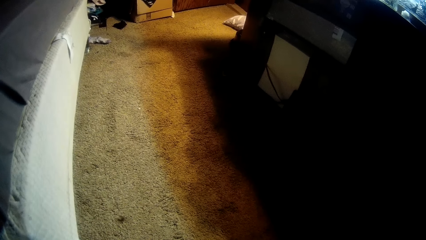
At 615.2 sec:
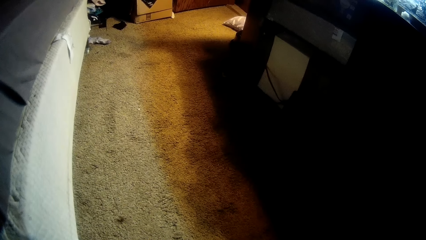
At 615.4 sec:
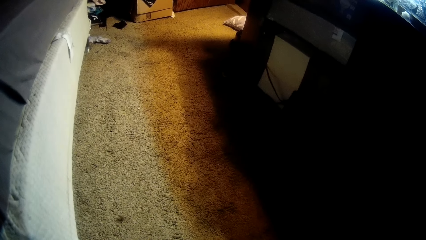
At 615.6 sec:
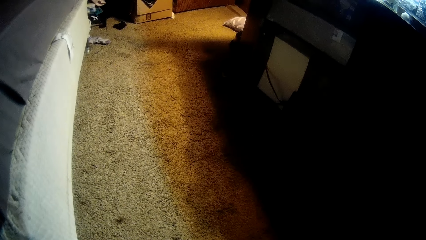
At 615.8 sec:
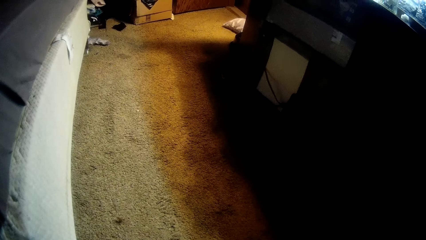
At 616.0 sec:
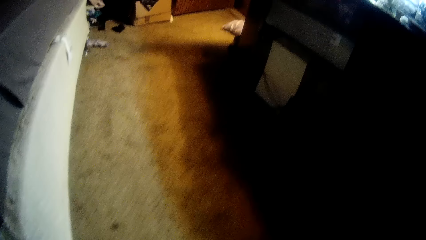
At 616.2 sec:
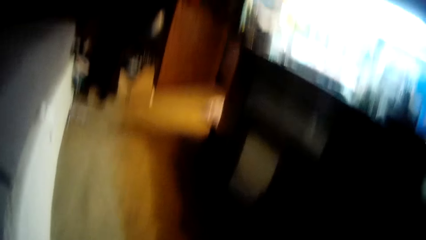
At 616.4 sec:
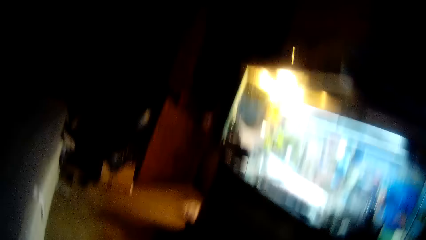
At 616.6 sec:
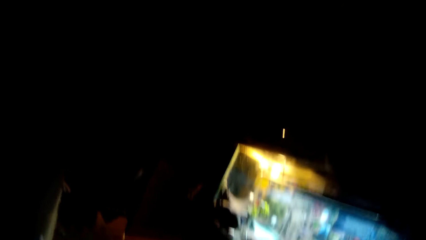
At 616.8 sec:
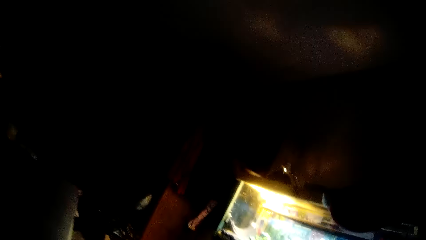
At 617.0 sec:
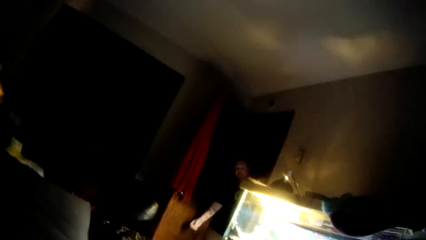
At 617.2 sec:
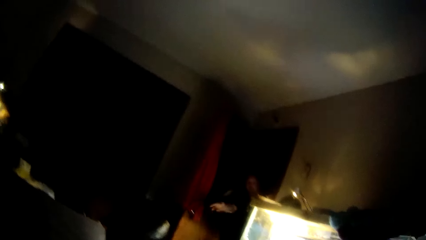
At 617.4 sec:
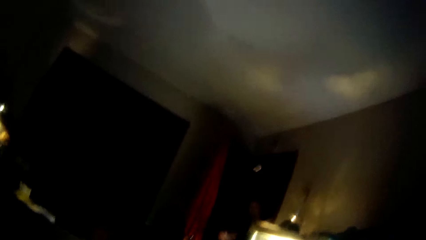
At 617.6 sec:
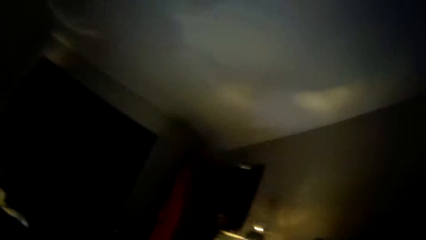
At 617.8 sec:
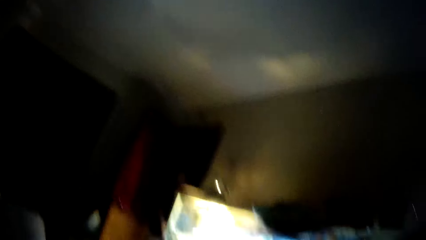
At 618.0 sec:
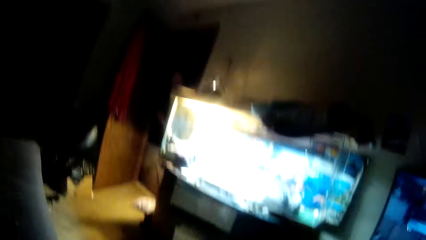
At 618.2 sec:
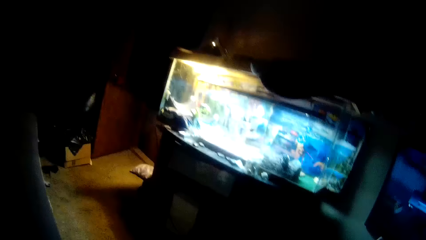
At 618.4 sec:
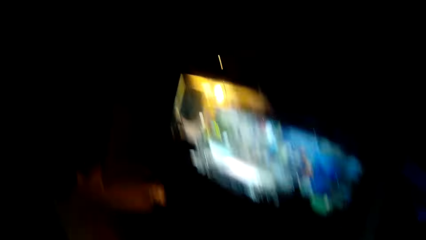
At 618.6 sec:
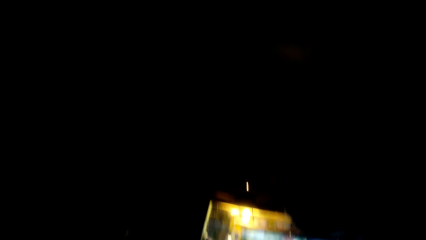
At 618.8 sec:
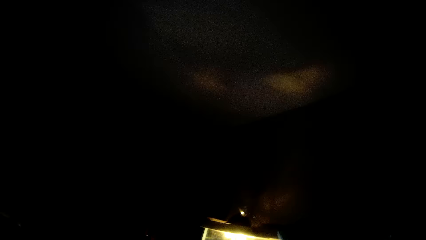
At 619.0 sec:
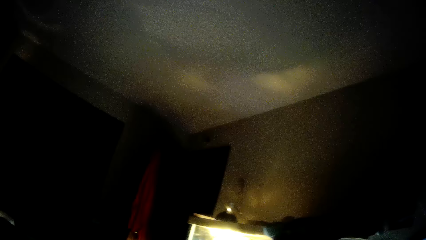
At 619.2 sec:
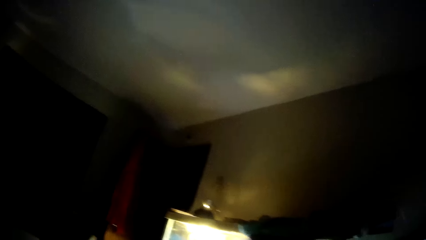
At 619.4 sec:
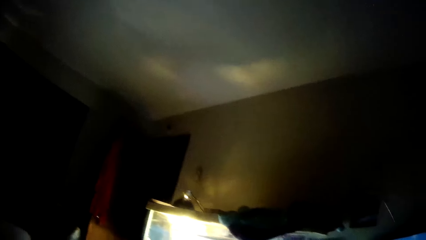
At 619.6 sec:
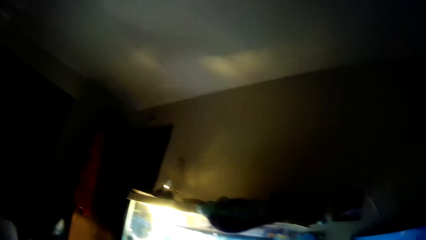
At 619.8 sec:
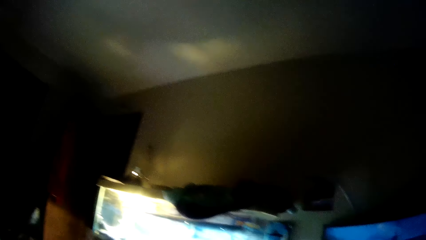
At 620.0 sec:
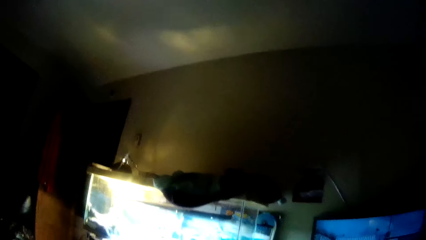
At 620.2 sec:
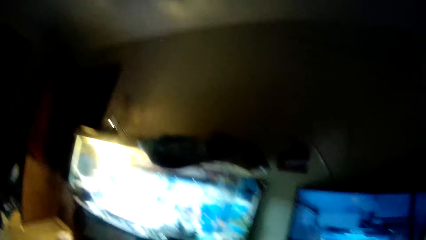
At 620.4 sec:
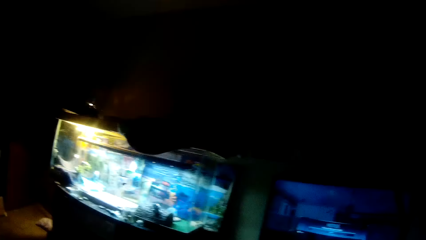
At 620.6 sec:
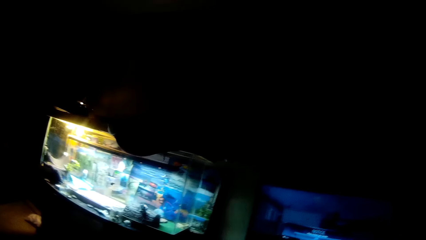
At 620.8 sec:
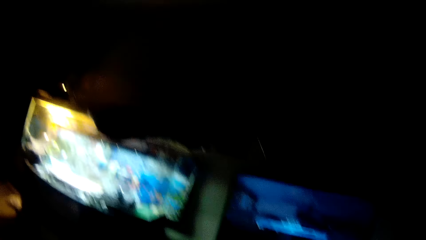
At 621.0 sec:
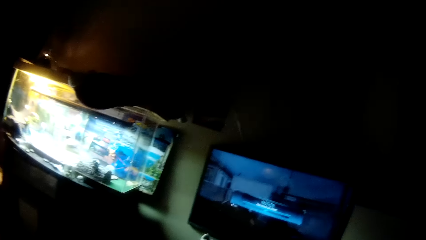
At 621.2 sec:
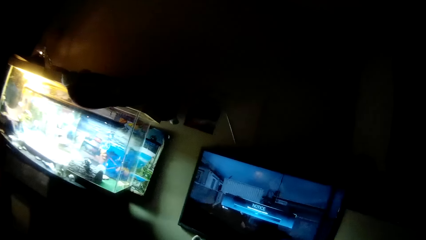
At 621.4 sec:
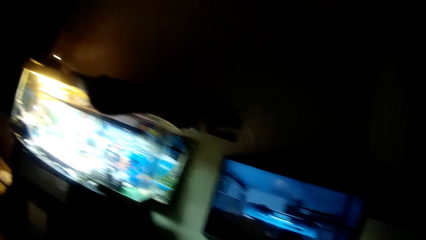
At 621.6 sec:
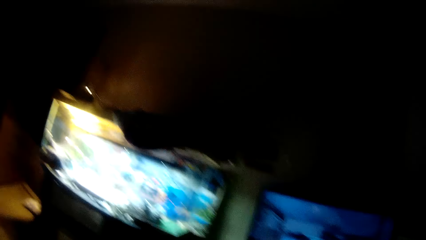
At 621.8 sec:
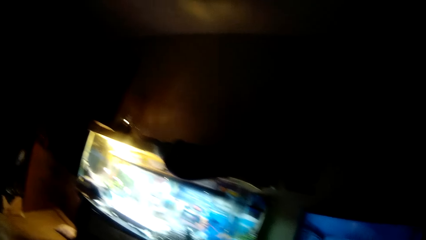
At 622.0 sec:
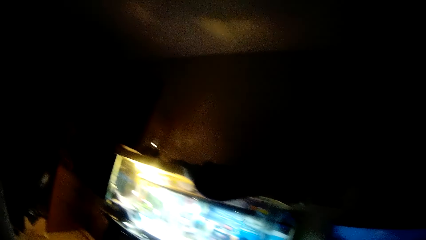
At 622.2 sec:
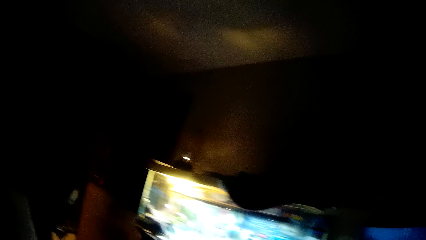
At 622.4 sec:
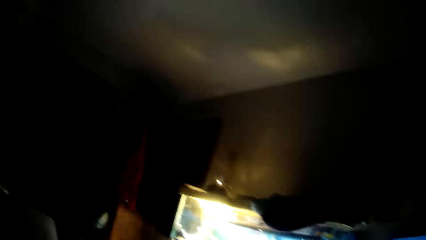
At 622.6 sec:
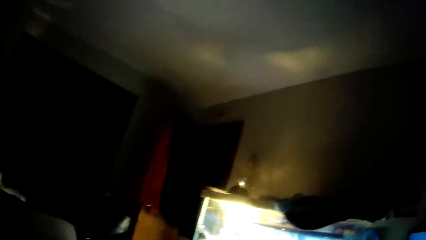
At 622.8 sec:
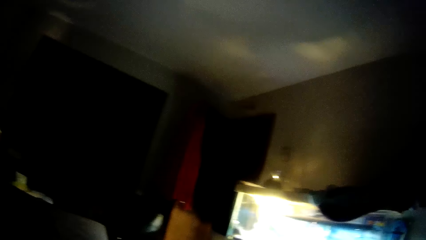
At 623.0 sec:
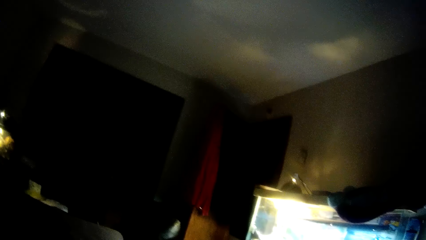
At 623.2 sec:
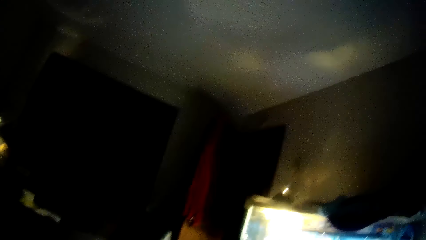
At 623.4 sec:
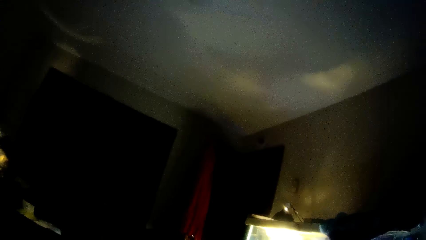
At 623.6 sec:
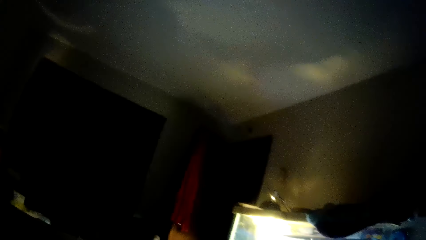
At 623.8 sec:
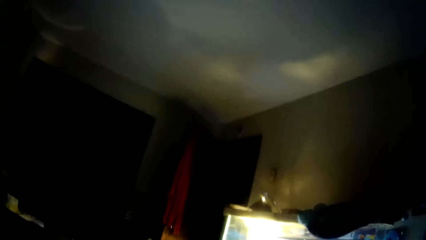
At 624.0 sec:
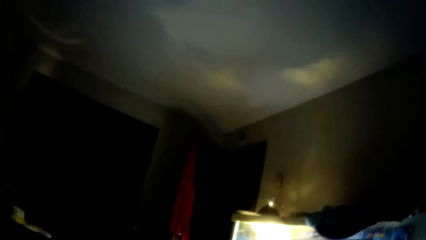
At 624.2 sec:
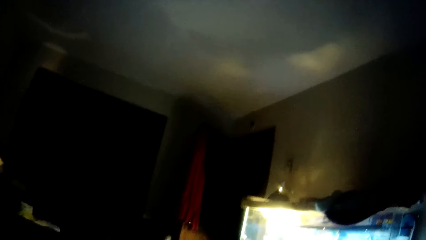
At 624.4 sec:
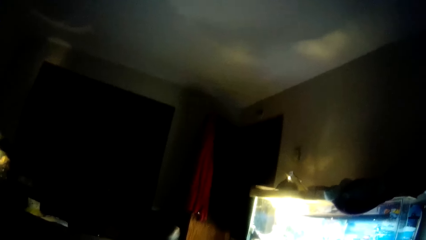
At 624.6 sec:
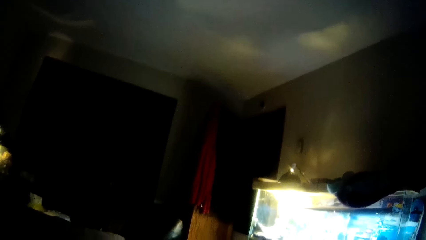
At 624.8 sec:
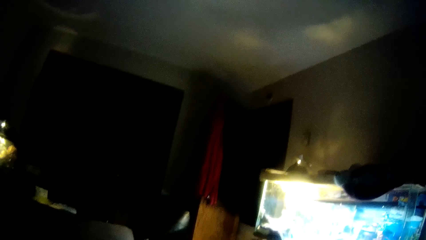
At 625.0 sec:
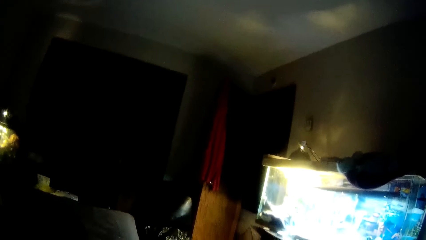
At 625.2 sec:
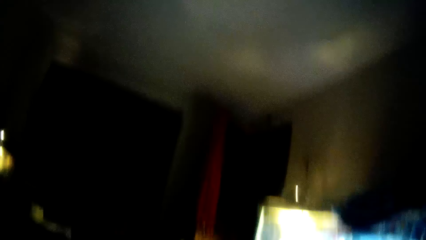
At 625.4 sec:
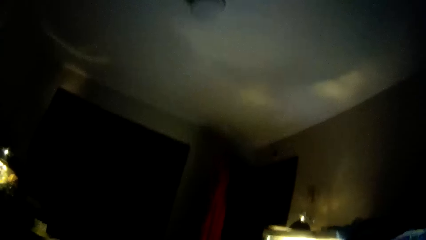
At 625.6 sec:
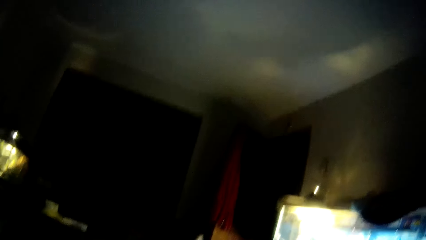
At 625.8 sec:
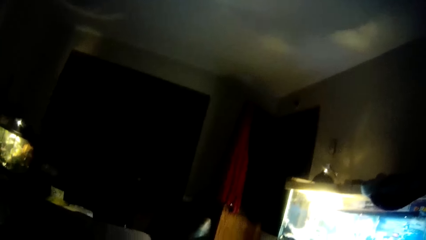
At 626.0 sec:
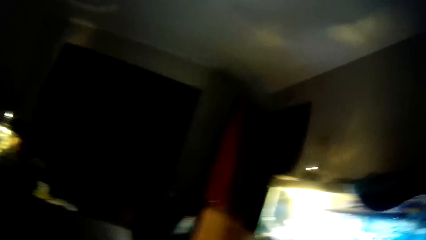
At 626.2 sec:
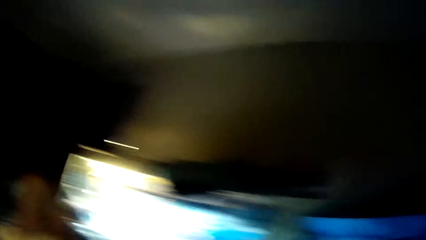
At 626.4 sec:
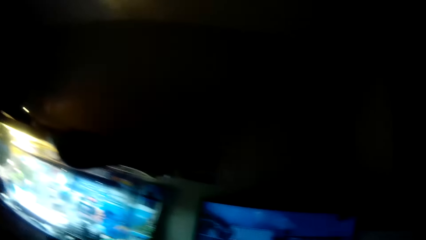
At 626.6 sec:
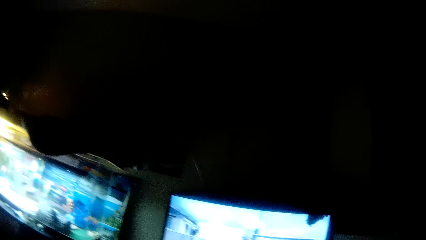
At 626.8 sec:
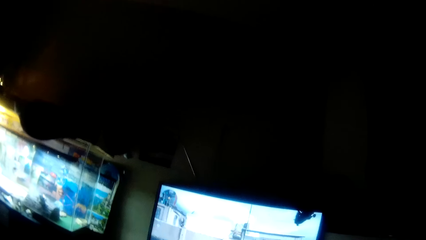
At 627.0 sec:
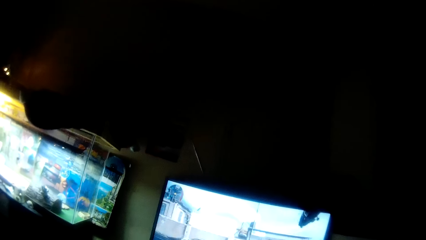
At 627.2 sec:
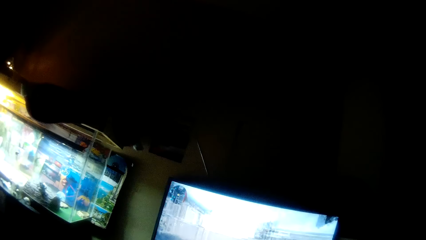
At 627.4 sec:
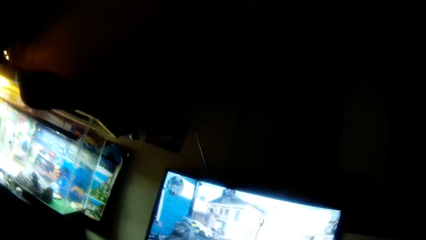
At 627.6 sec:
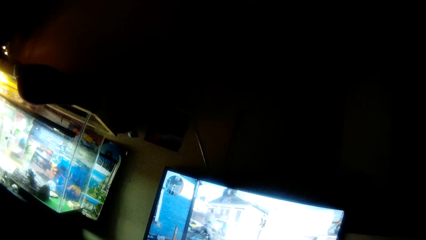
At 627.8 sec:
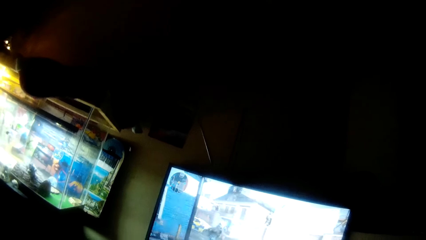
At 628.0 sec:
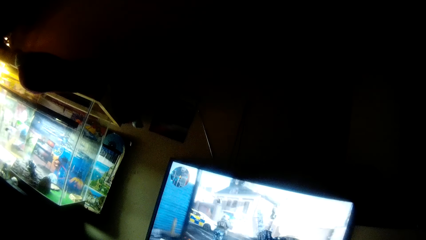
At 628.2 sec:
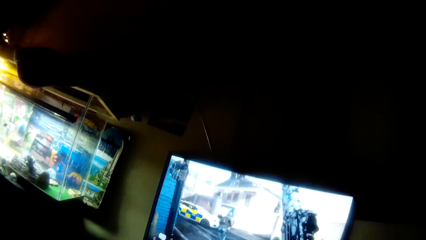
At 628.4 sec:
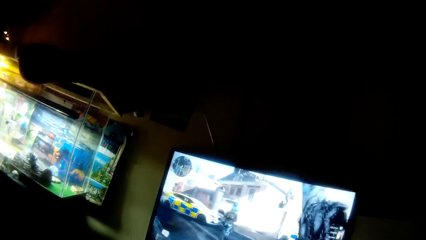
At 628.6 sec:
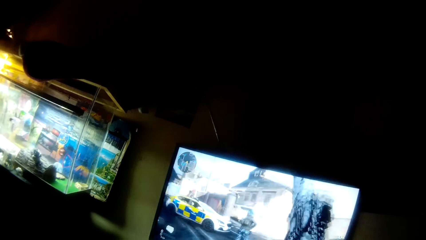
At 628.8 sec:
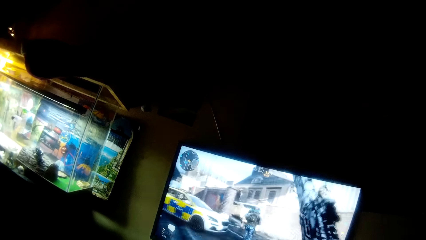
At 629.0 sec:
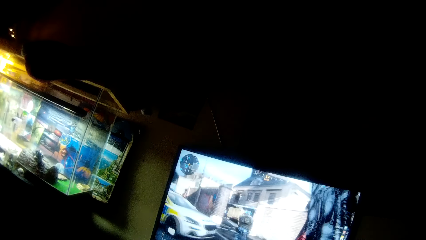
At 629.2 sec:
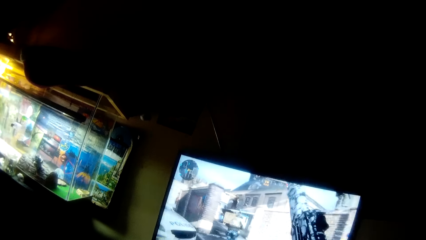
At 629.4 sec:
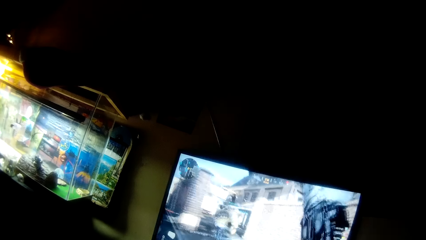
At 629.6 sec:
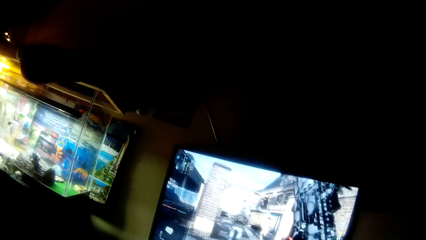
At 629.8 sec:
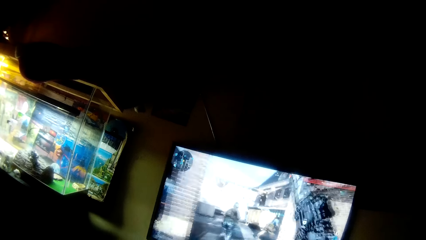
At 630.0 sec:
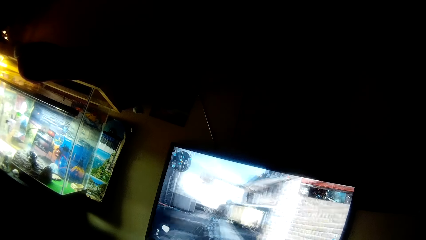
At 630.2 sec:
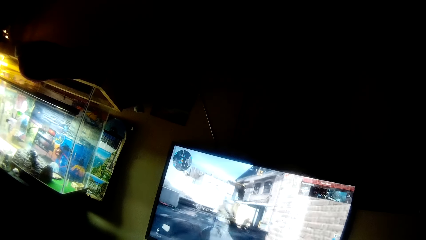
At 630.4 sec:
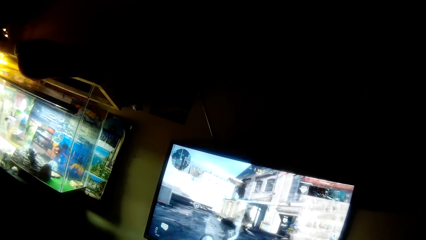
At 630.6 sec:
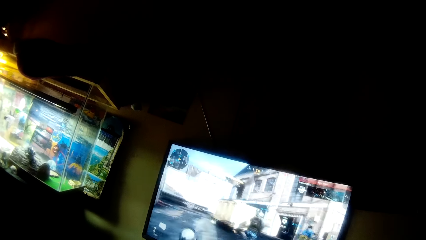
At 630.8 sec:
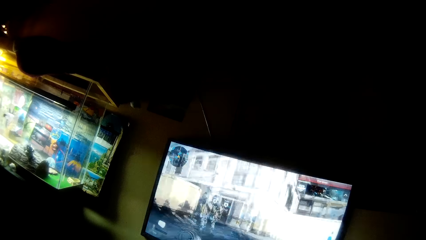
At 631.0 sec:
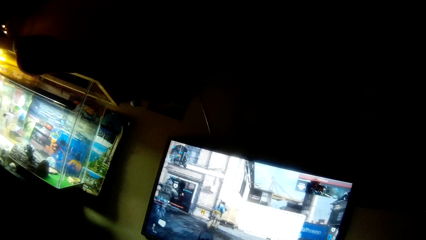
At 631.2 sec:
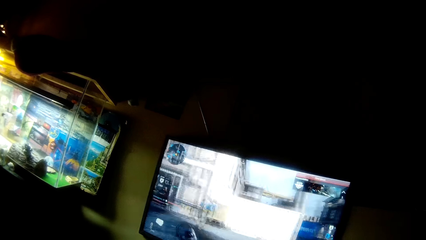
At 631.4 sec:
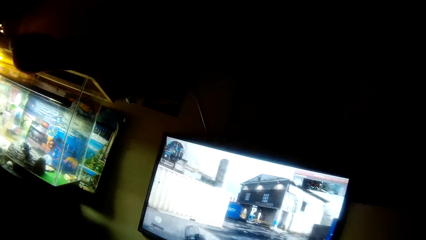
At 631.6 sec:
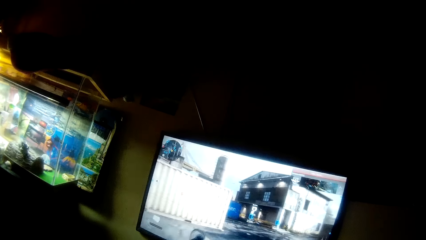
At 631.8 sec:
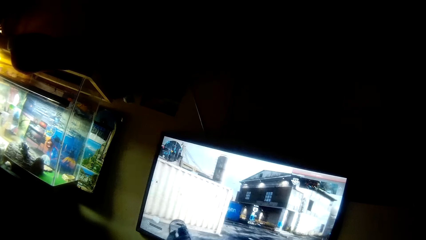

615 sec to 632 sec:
A person stands at the room door. The person throws a cookie to the camera wearer. The camera wearer looks at the room door. They look at the screen. They look around the room. They look at the screen. They play the video game.
